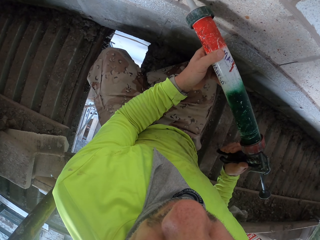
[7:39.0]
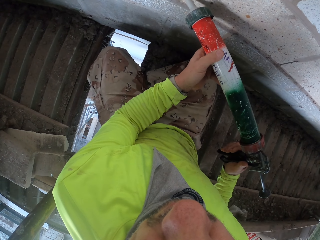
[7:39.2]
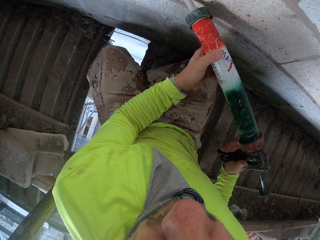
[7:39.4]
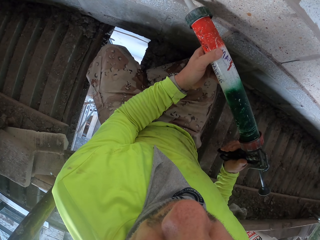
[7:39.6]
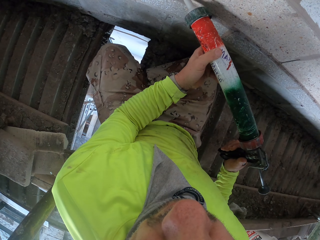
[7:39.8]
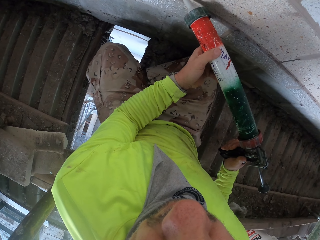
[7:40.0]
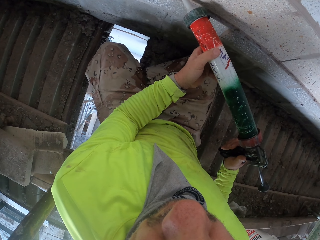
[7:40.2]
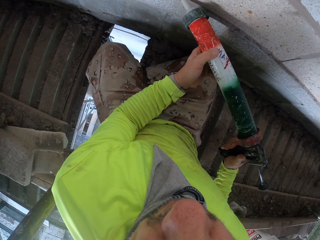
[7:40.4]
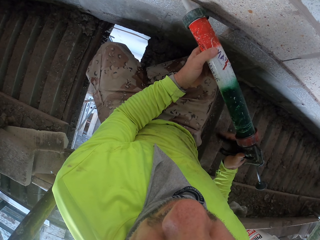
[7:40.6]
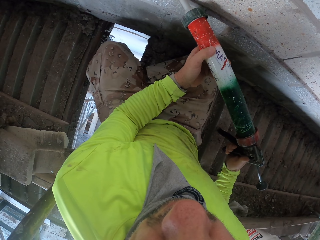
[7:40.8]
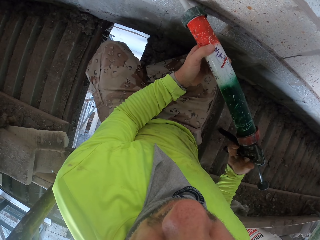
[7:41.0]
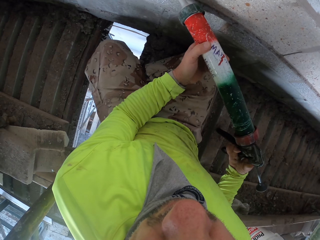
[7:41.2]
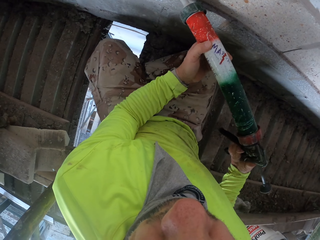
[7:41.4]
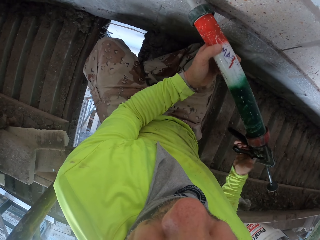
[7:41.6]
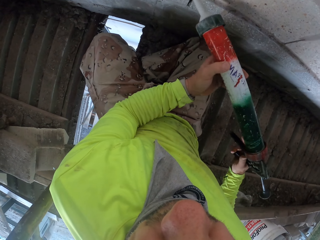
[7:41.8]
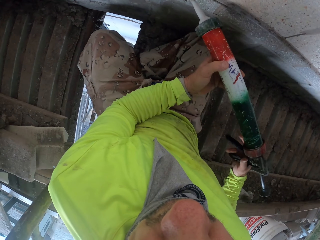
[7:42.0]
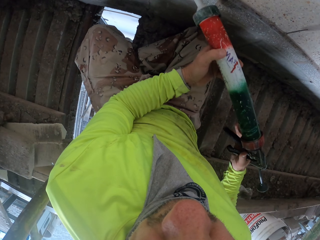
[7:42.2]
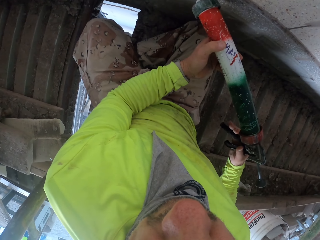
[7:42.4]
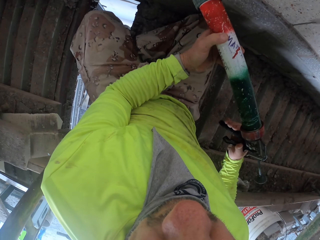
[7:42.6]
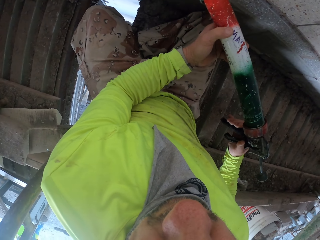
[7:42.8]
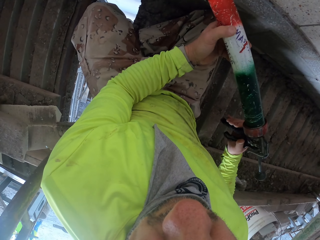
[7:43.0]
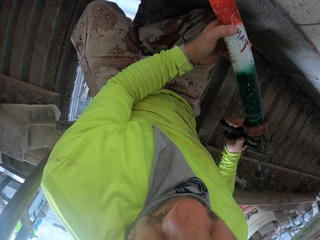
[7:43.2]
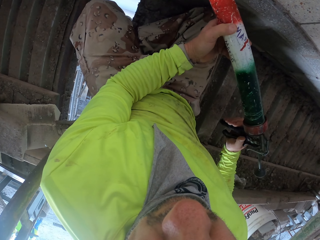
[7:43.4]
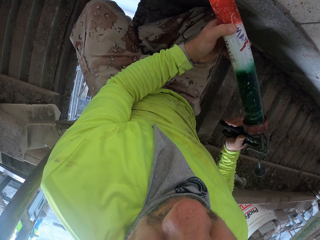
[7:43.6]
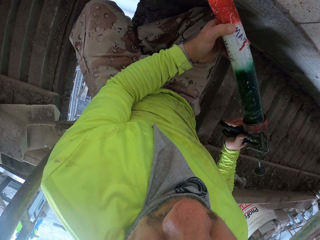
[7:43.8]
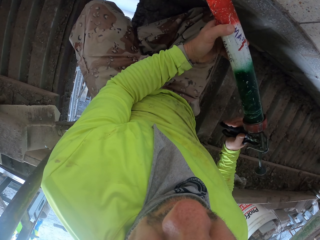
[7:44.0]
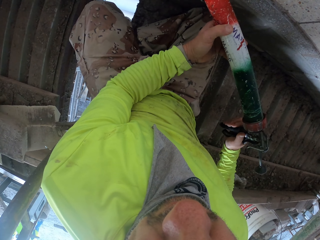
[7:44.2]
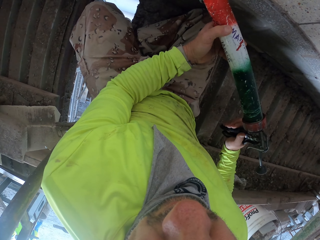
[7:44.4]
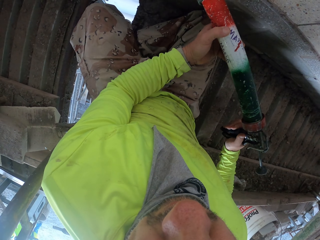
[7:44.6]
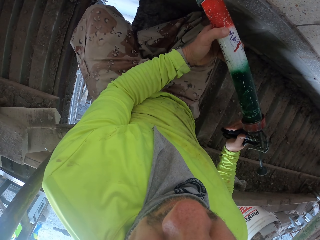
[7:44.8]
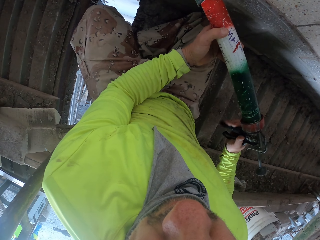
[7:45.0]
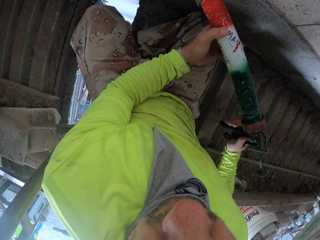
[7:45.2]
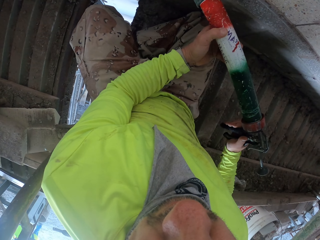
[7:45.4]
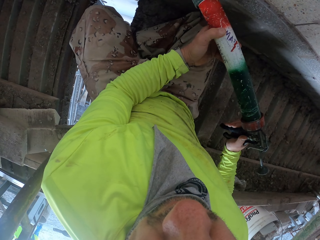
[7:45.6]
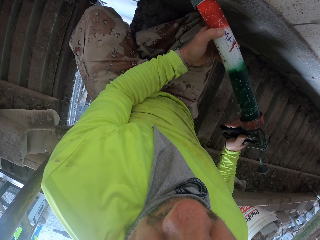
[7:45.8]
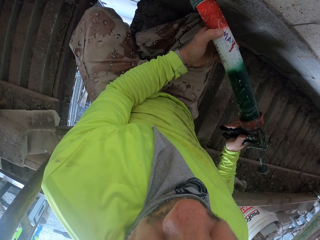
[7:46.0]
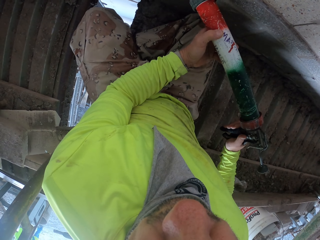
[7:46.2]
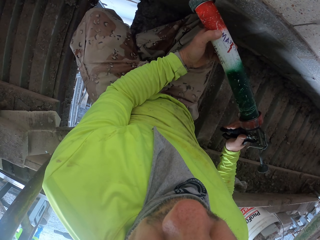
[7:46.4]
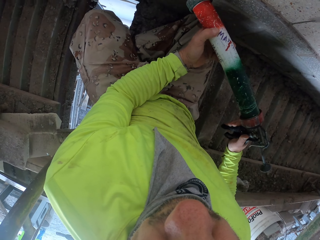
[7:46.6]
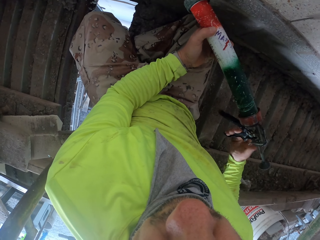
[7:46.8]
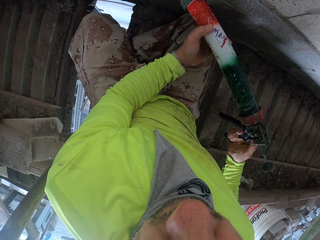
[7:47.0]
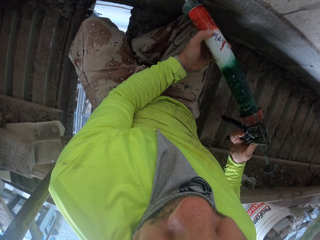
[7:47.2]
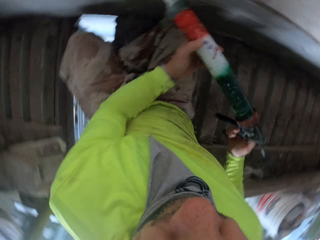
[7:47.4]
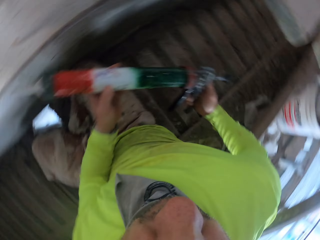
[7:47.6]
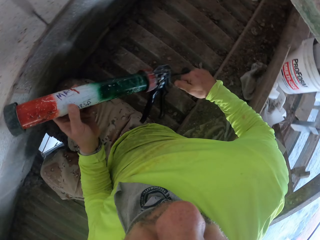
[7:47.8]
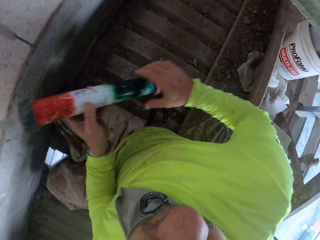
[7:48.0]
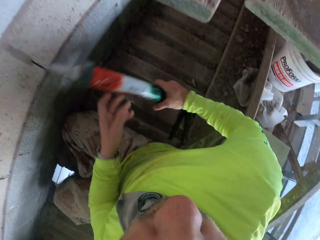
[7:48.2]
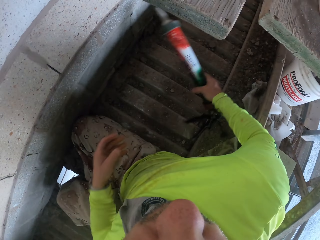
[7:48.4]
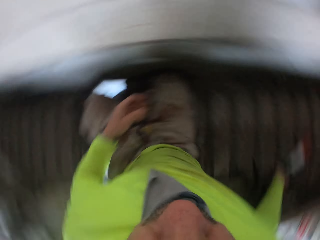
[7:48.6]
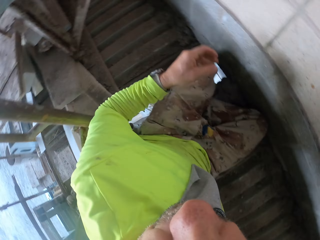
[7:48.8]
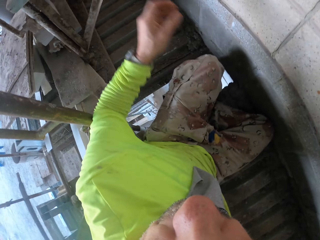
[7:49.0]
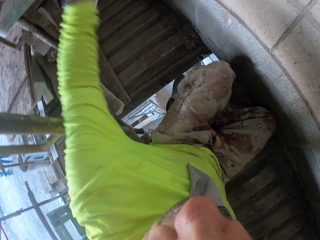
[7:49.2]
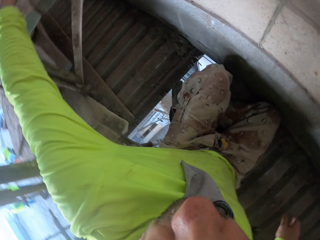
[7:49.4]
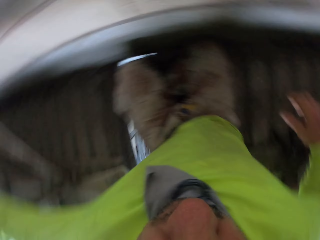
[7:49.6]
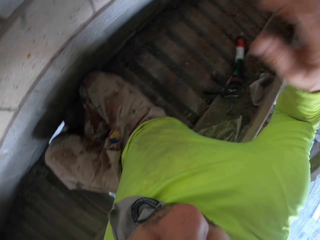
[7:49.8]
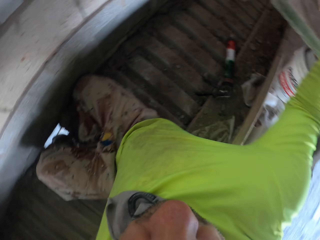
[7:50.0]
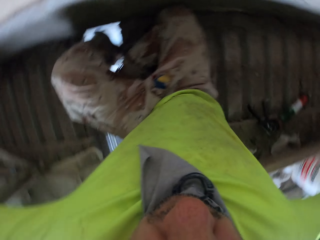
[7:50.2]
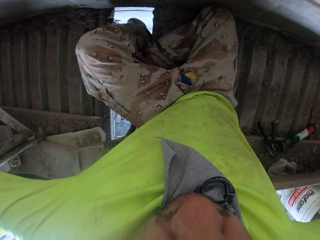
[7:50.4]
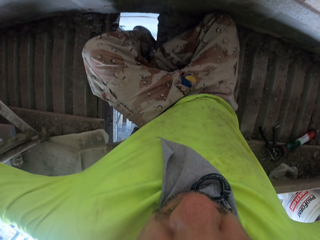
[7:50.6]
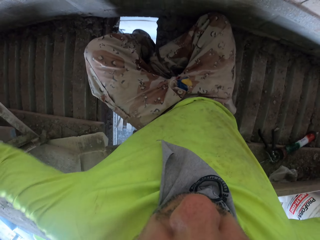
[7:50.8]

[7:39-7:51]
The camera wearer puts down the paint drill.

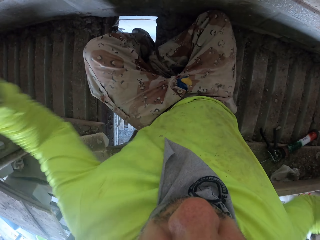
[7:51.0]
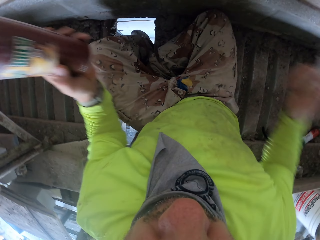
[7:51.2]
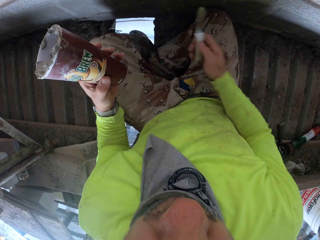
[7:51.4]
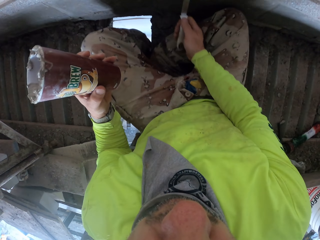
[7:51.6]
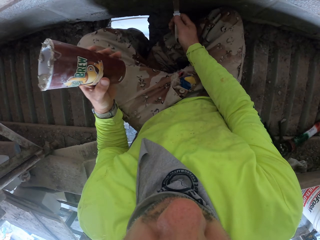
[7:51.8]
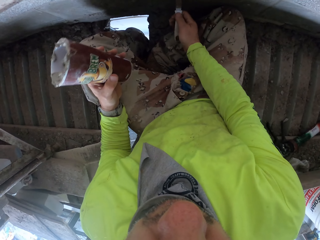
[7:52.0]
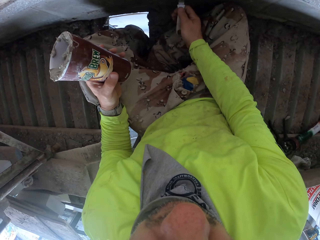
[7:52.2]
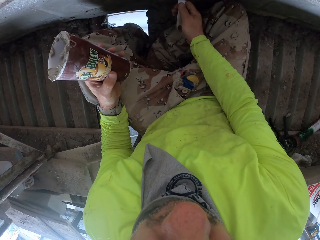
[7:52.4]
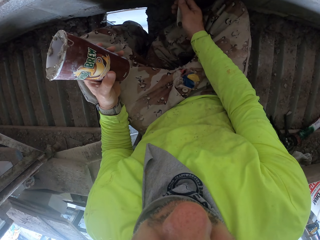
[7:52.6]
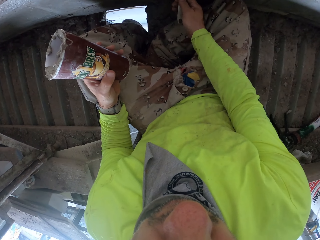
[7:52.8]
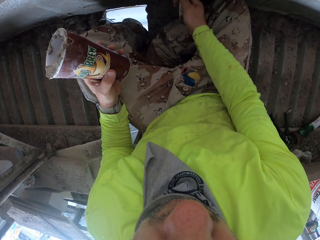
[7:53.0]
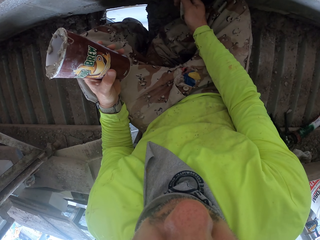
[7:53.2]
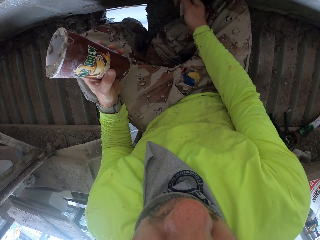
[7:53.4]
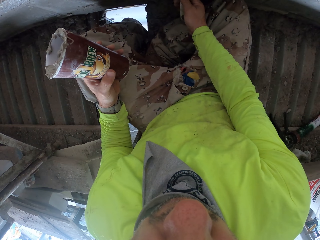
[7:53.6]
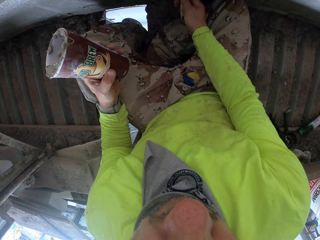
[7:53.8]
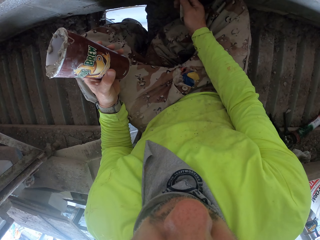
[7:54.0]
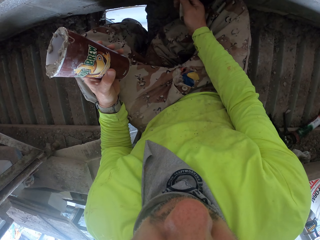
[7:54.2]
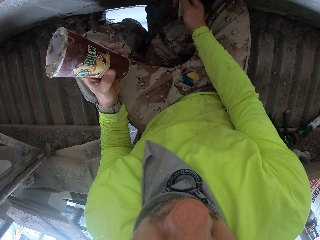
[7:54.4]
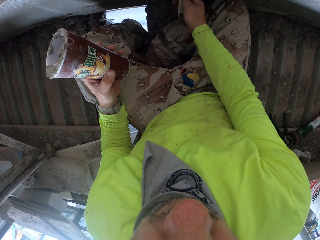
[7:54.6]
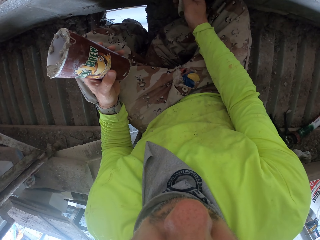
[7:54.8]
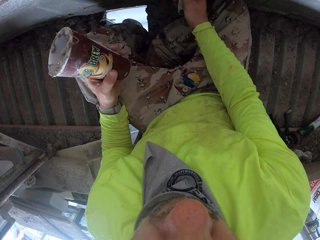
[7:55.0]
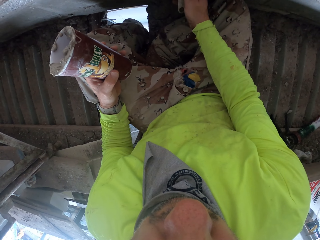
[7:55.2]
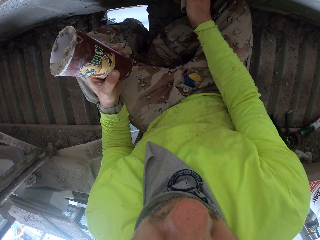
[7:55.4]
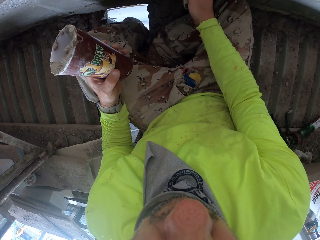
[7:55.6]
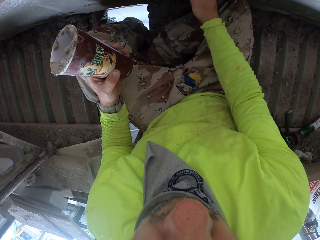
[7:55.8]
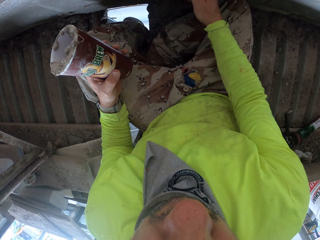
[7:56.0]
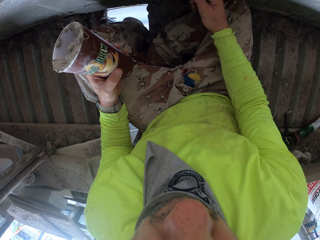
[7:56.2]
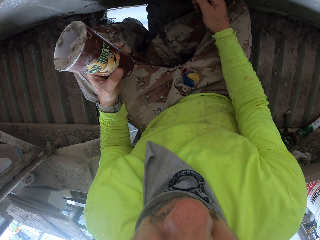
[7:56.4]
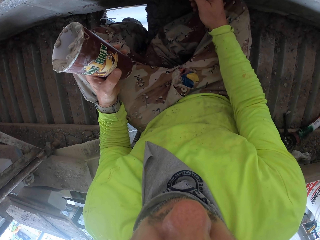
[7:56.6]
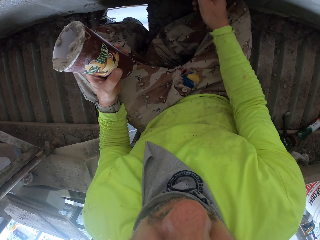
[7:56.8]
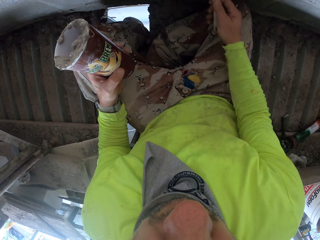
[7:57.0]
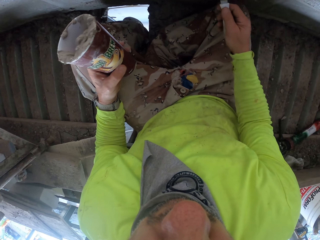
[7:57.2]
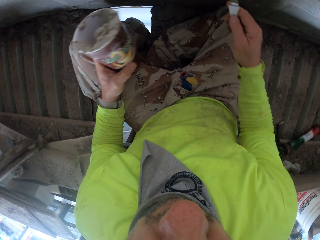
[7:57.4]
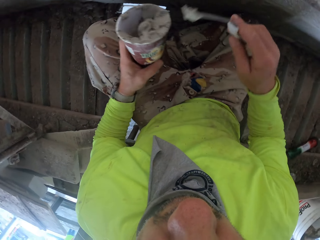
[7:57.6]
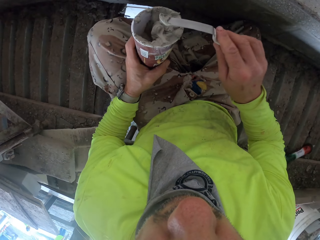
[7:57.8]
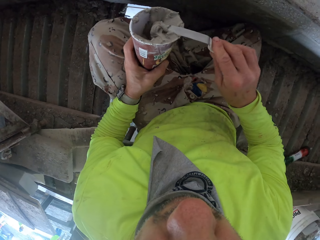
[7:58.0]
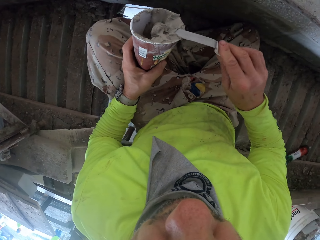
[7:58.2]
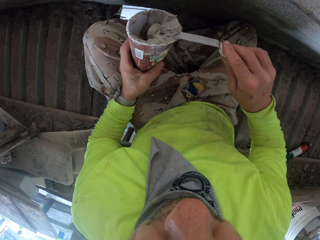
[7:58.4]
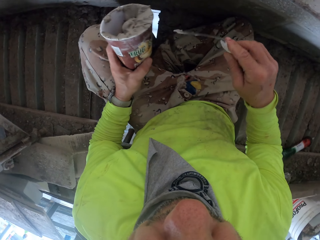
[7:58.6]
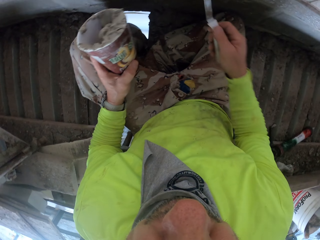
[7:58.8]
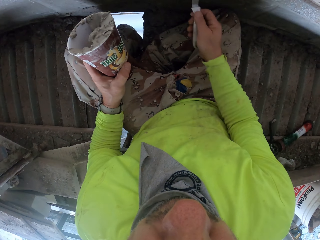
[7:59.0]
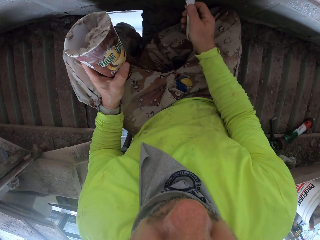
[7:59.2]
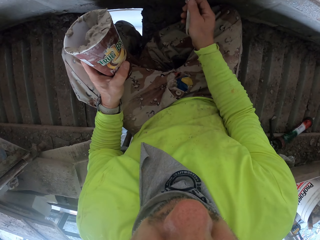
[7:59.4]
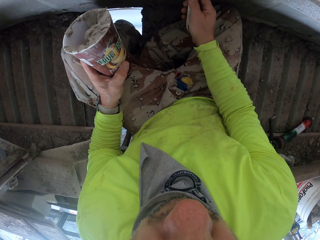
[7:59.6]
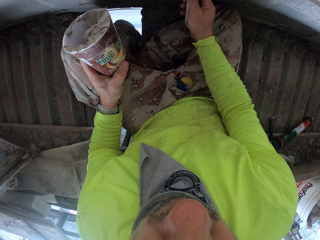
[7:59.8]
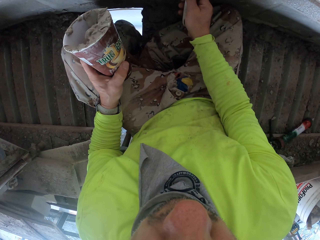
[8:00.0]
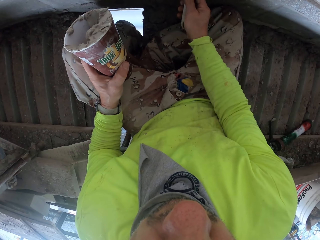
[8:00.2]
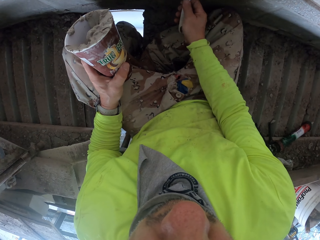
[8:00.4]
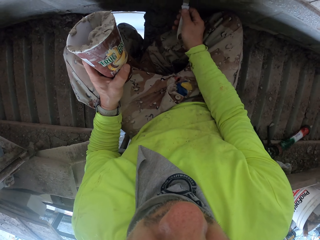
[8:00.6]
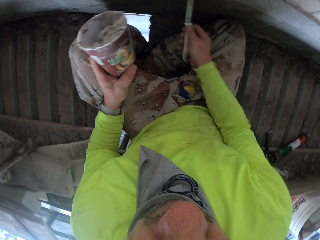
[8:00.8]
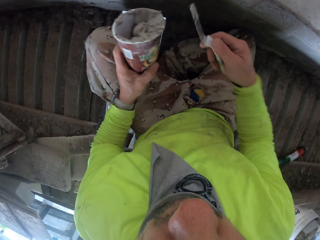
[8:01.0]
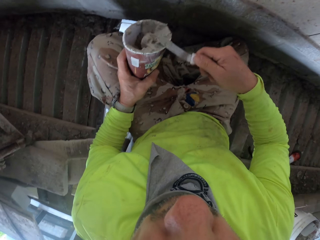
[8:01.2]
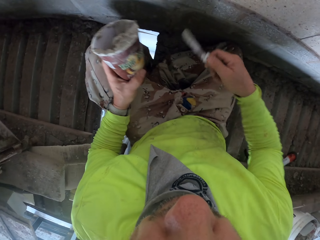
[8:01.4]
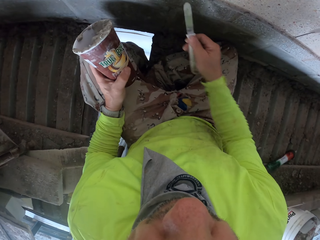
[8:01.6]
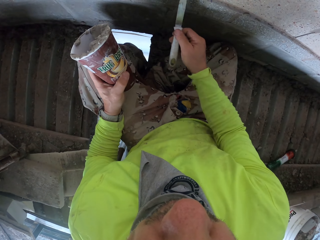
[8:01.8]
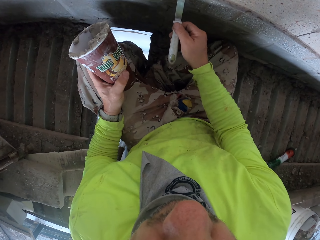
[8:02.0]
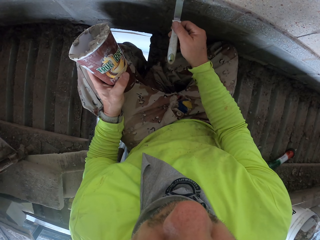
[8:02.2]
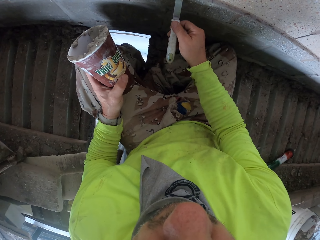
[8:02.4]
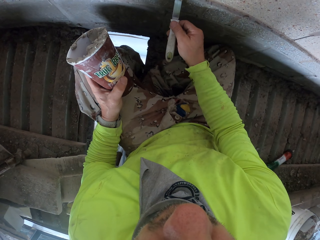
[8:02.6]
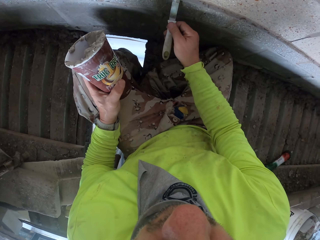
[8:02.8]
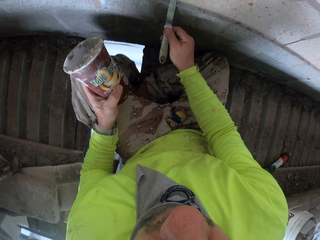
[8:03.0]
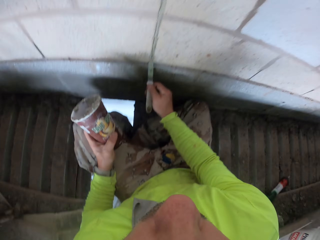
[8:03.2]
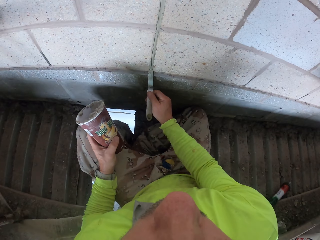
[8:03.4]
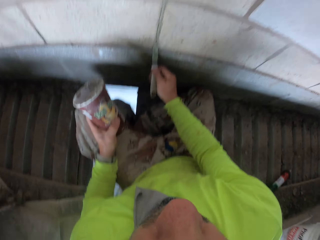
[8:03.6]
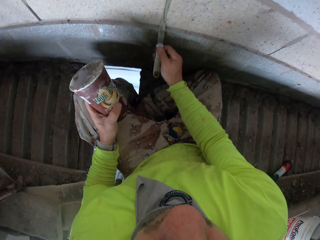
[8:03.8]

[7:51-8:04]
The camera wearer raises hands. They hold a can. They remove excess cement from the wall. They put cement on the can. They align the wall. They remove excess cement from the wall. They put cement on the can. They align the wall.
